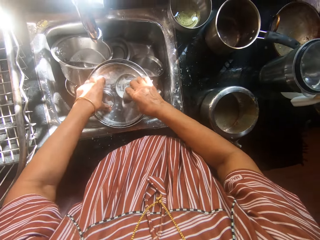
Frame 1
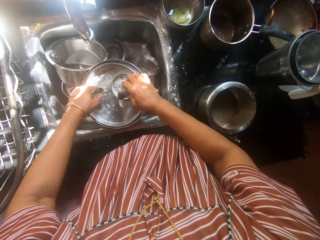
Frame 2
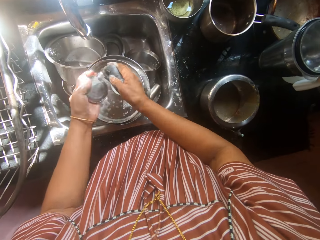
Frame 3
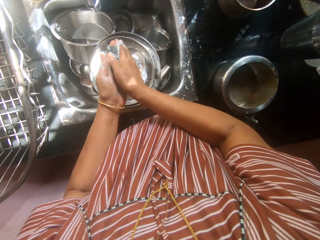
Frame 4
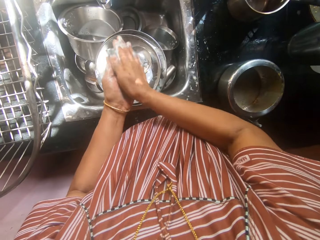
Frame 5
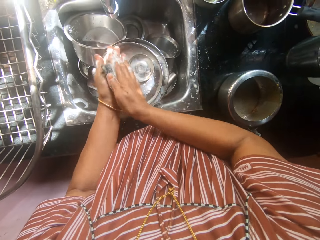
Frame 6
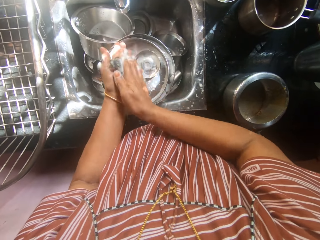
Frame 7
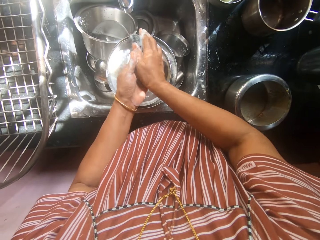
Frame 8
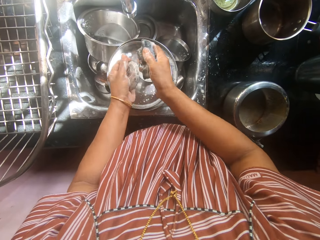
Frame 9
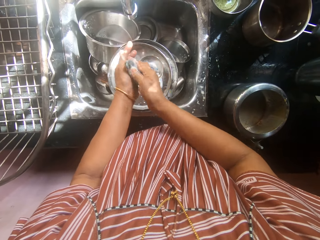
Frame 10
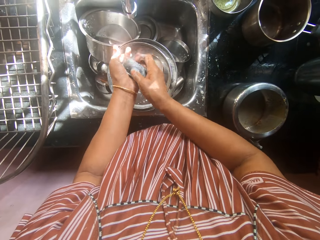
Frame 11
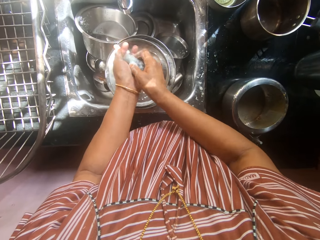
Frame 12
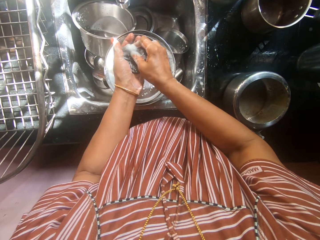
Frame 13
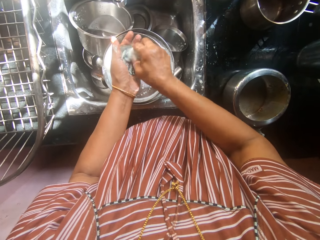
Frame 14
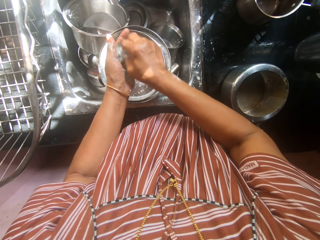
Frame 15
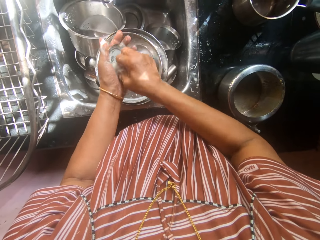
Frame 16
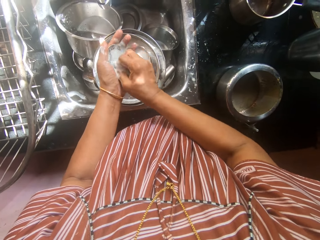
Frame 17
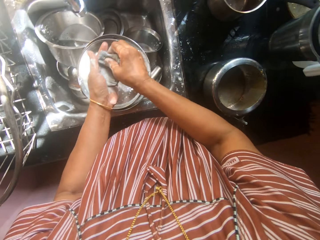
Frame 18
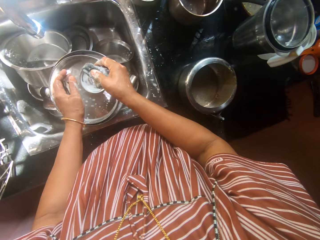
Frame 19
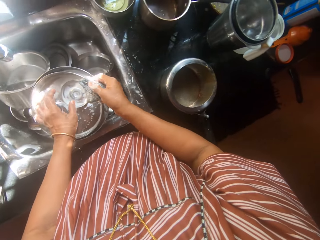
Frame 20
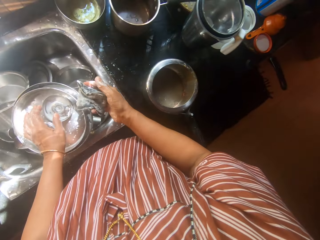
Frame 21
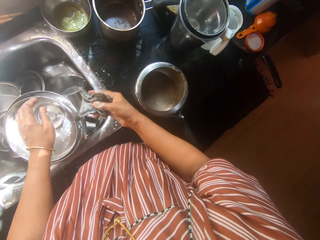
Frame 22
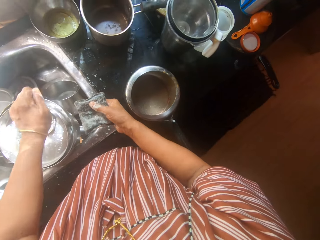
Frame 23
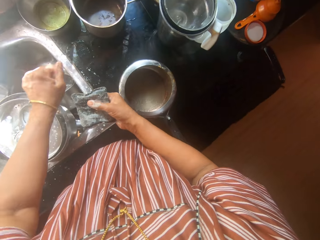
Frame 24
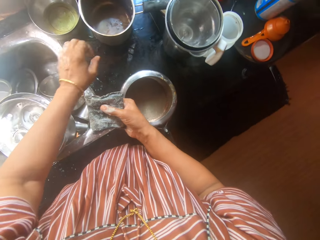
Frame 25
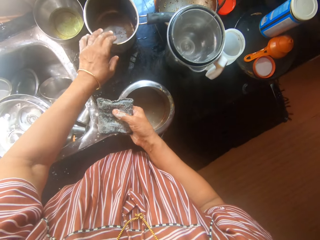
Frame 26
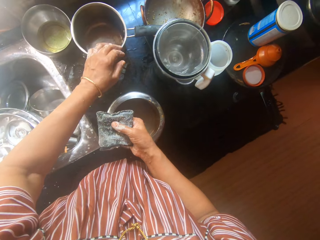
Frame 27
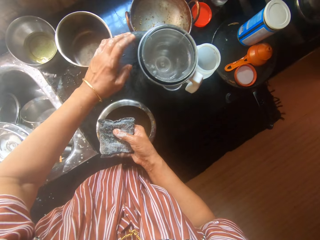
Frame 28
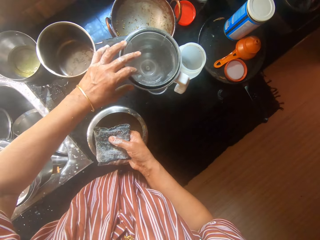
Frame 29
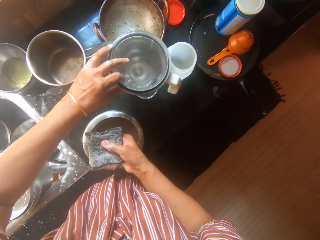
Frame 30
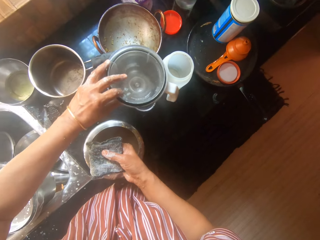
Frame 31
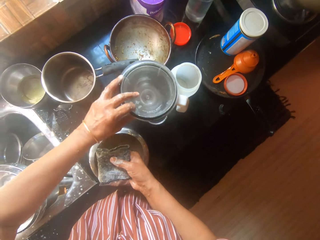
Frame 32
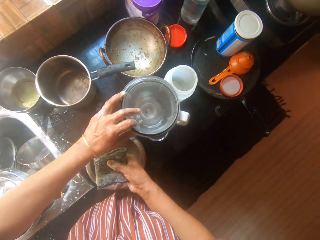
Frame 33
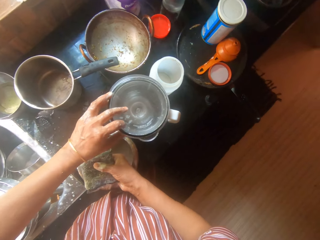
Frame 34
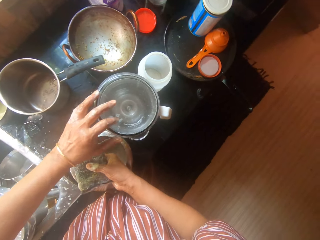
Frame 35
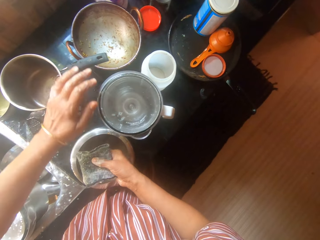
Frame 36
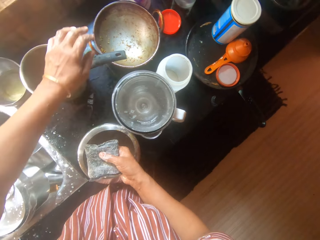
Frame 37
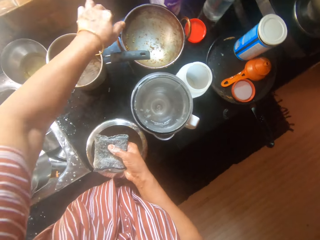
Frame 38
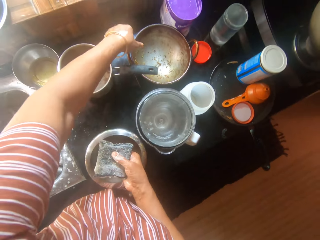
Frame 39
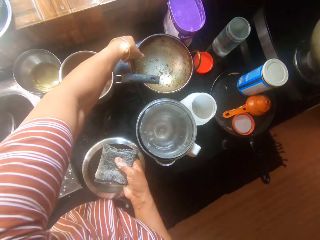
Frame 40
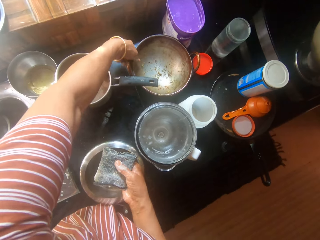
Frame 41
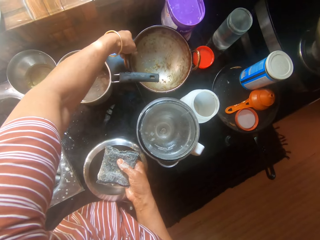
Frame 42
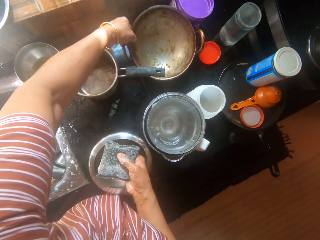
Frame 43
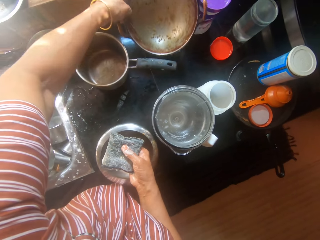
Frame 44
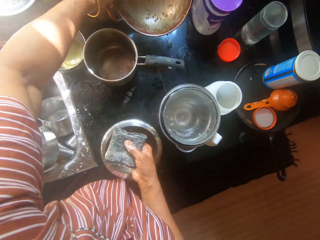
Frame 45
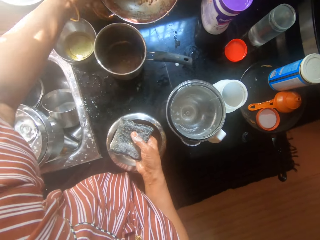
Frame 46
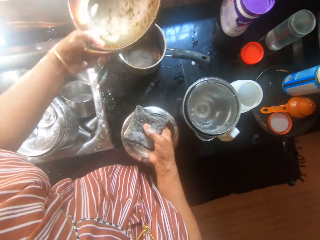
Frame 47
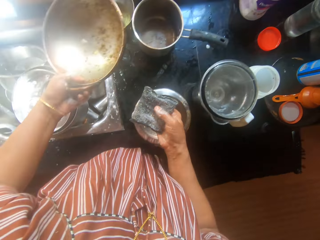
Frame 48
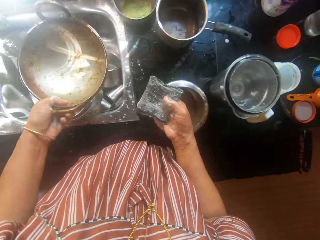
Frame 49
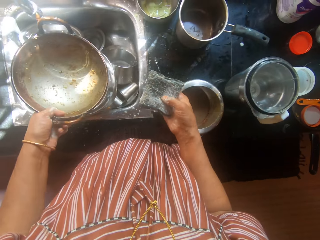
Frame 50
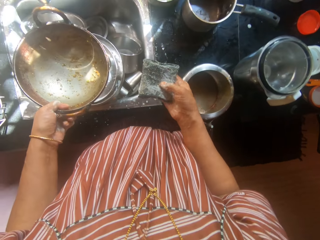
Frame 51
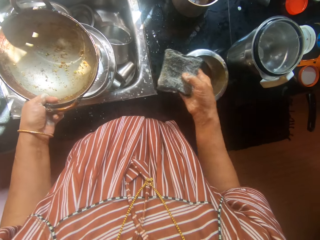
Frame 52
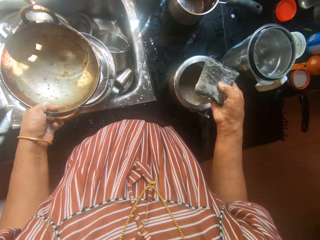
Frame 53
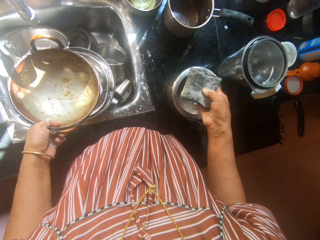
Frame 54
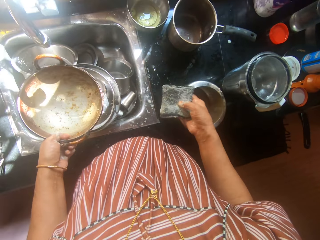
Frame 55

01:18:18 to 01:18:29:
The camera wearer drops the other cup lid into the sink. She picks up the first cup lid from the sink. She scrubs the sponge in her right hand on the first cup lid. She drops the first cup lid into the sink. She shifts the jug on the kitchen table with her left hand. She picks up a soup pot from the kitchen table with her left hand.

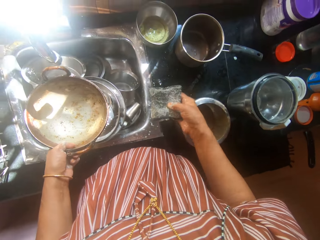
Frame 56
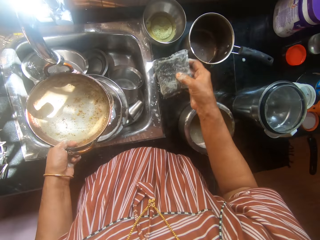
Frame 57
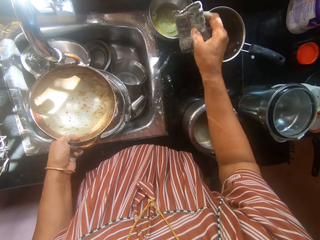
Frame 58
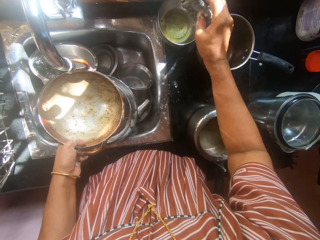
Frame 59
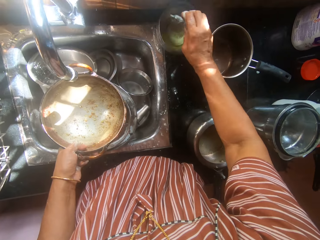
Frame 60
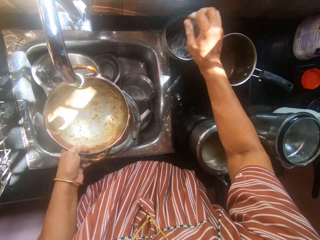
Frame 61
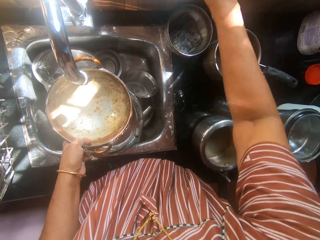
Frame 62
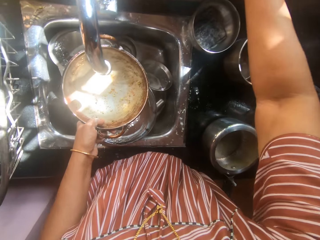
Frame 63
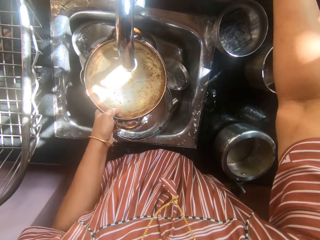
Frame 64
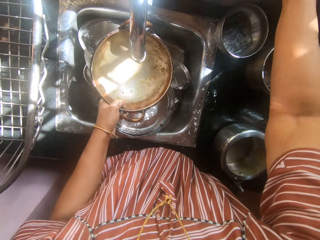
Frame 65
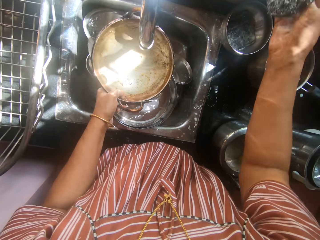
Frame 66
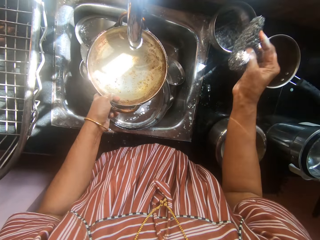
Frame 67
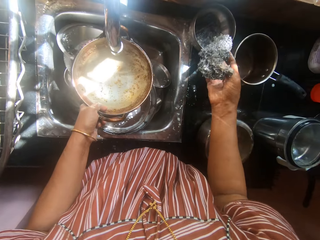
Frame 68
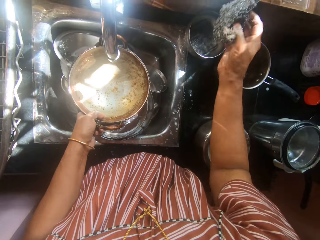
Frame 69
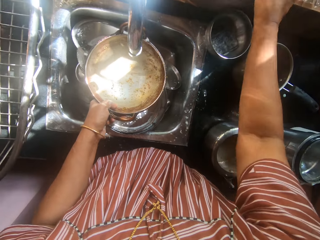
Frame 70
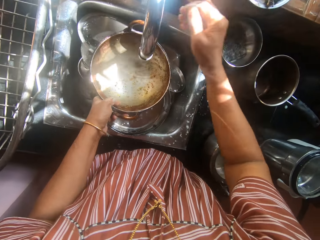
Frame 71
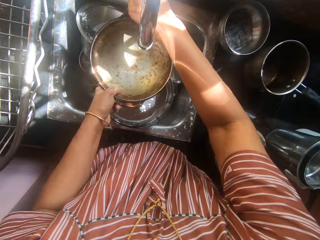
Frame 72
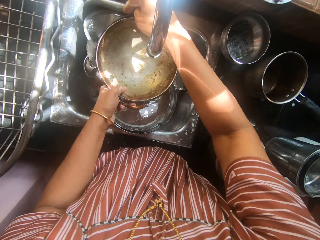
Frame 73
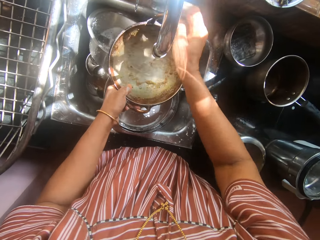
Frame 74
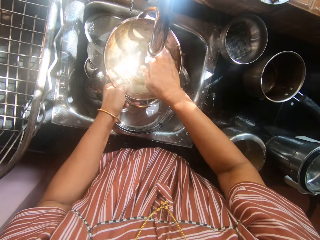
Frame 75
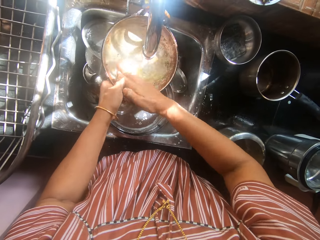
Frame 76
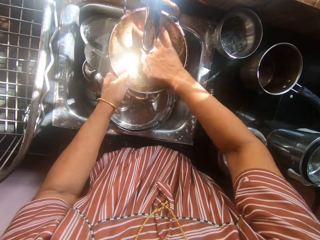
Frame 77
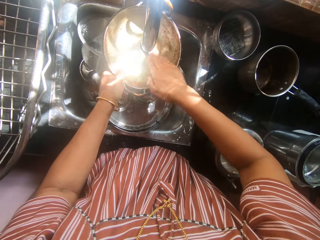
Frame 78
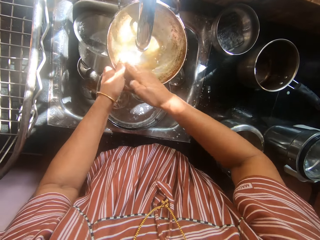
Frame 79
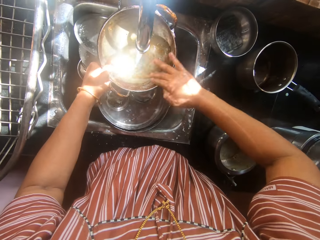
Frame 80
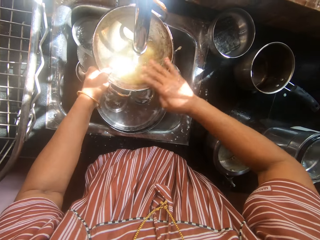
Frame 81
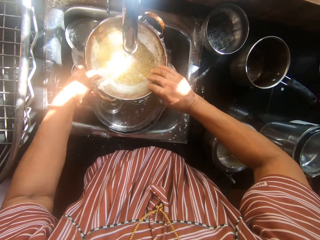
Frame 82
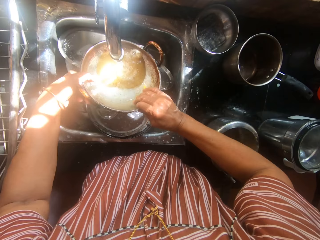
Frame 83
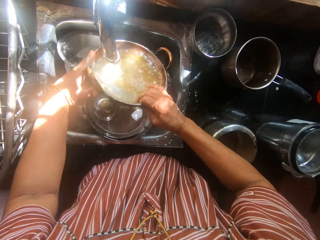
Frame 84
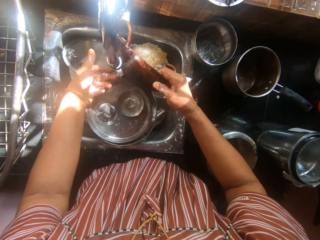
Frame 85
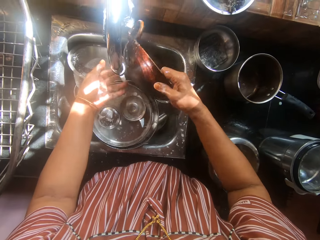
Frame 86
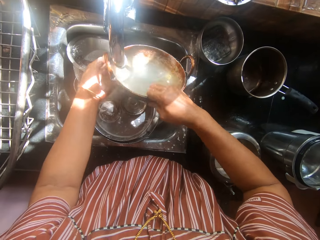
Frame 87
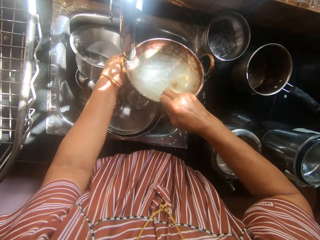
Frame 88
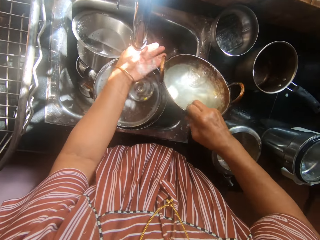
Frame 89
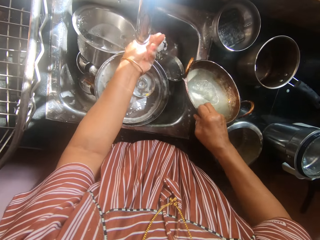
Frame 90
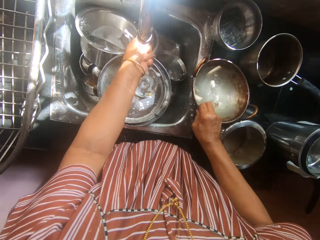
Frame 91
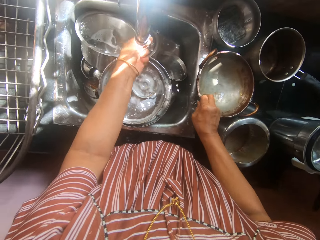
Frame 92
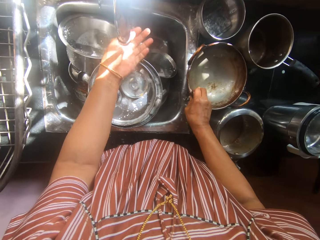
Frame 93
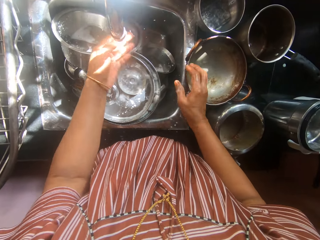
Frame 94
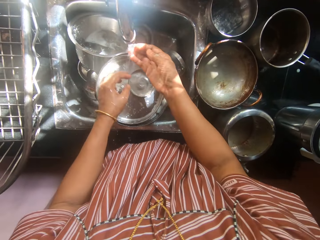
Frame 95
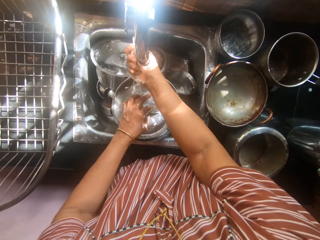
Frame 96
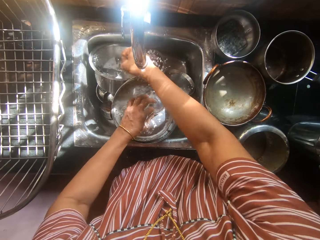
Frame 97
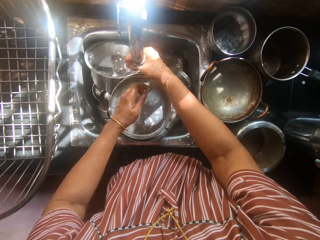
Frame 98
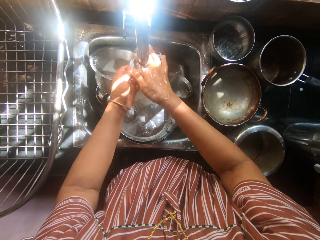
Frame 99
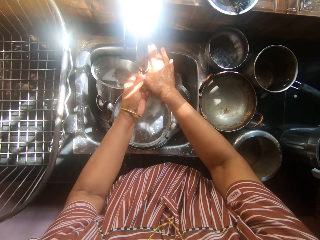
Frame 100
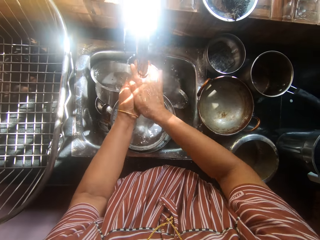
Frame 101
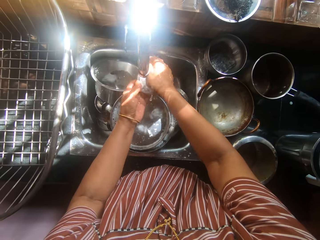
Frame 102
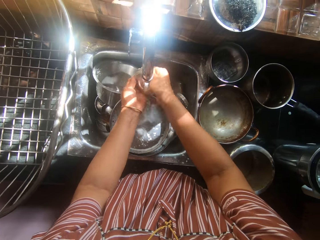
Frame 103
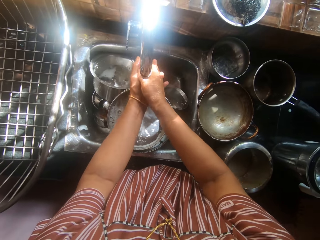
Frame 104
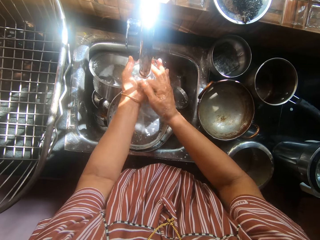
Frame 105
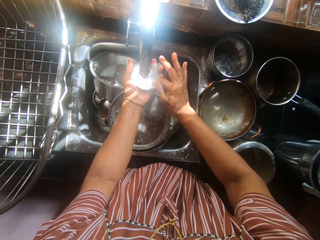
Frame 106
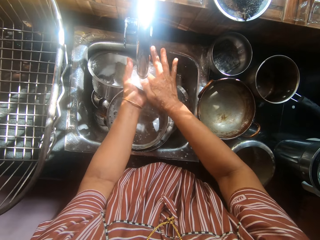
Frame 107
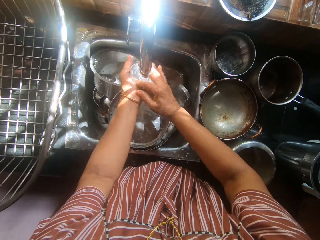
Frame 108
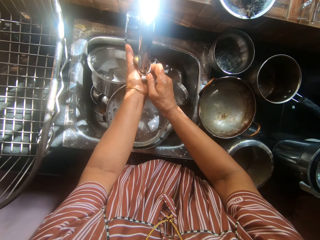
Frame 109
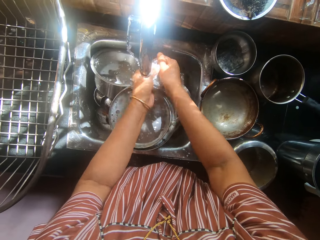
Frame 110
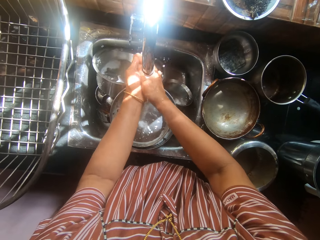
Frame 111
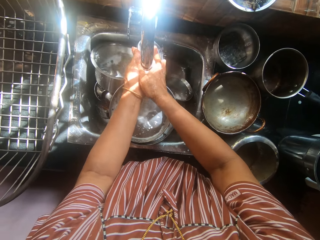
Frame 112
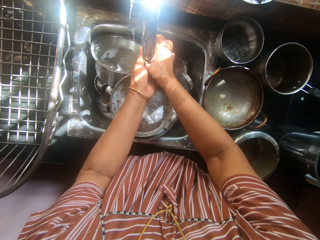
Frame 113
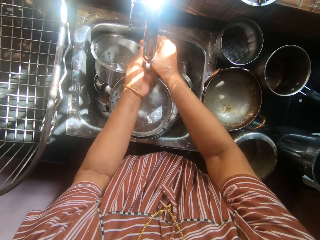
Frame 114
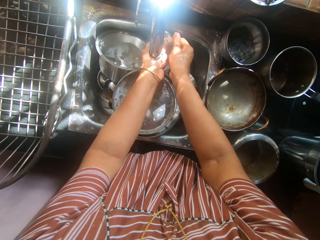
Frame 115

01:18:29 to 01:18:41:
The camera wearer drops the sponge in her right hand into liquid soap in the soap container on the kitchen table. She picks up the iron sponge from the plate above the sink with her right hand. She drops the iron sponge in the plate above the sink. She opens the tap on the kitchen sink with her right hand. She wipes the wok or soup pot. She rinses the inner part of the soup pot with her right hand. She passes the soup pot from her left hand to her right hand. She pours water off the wok. She rinses her left hand under the running water, and drops the soup pot on the kitchen table with her right hand. She rinses her right hand under the running water. She picks up a cup lid from the sink with her left hand. She cleans the wok. She rinses the cup lid with both hands under the running water.
